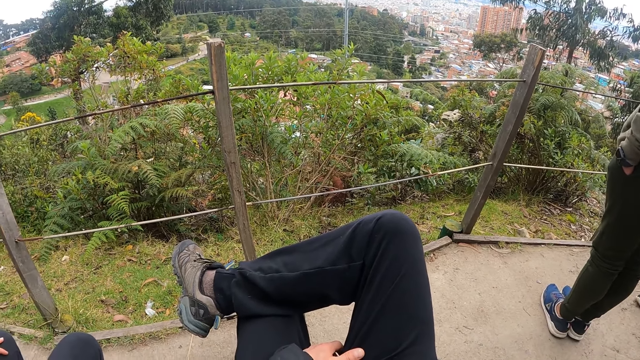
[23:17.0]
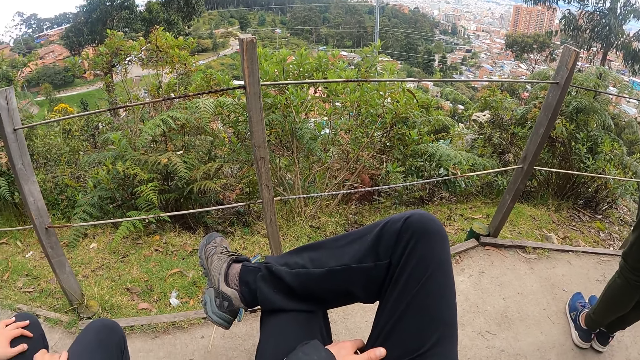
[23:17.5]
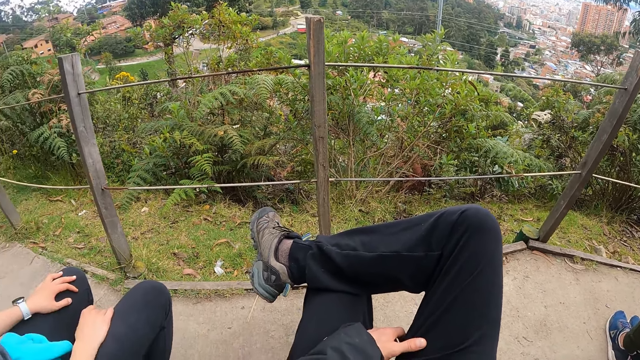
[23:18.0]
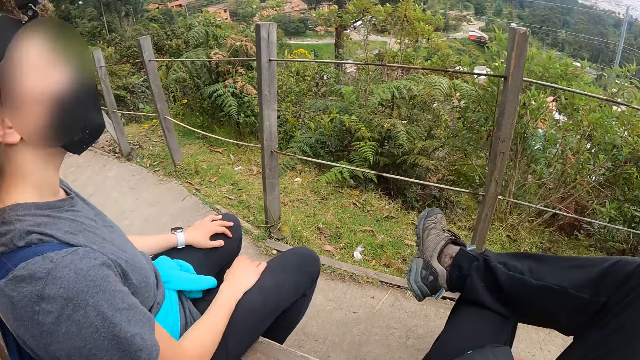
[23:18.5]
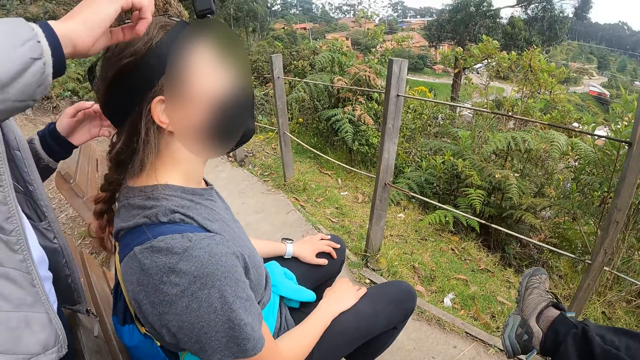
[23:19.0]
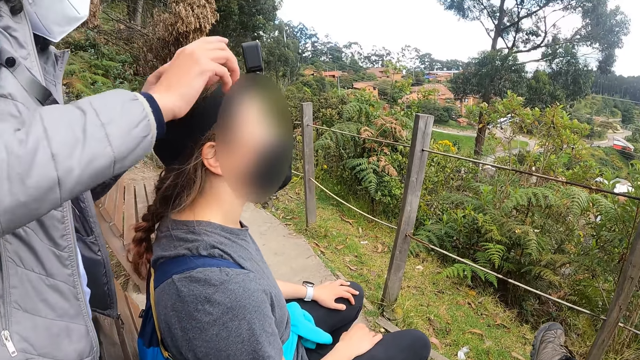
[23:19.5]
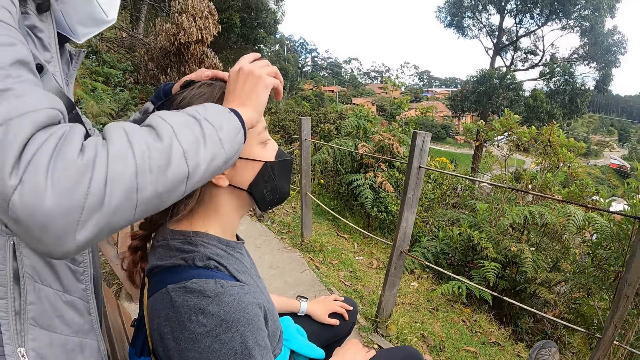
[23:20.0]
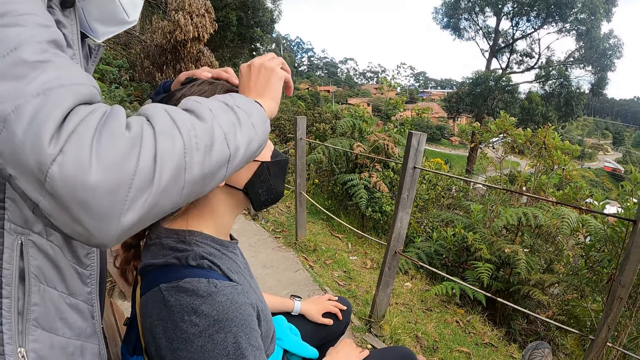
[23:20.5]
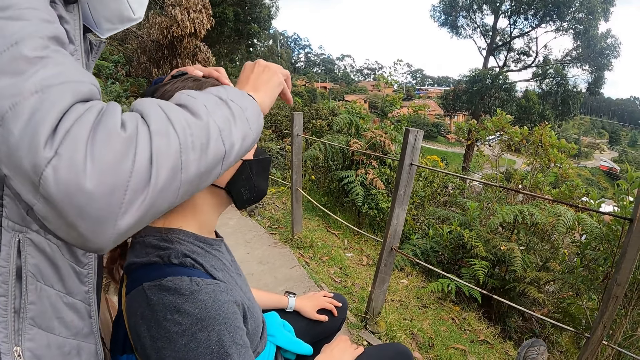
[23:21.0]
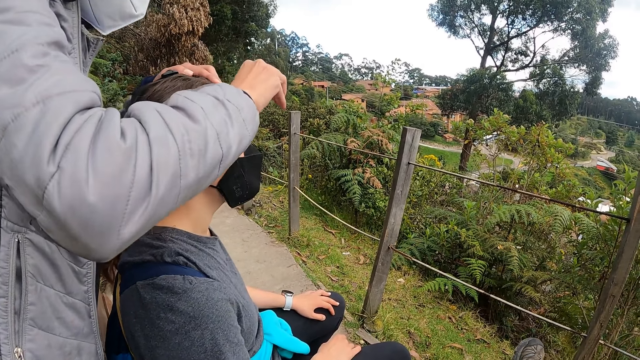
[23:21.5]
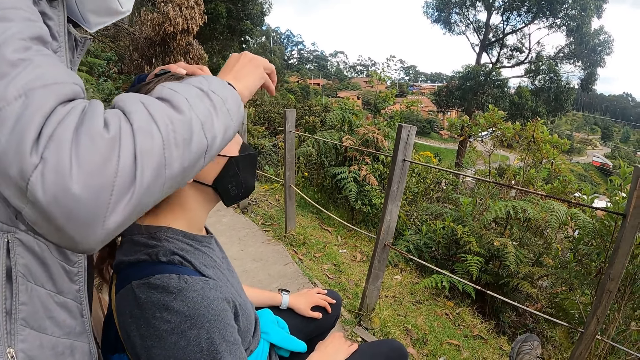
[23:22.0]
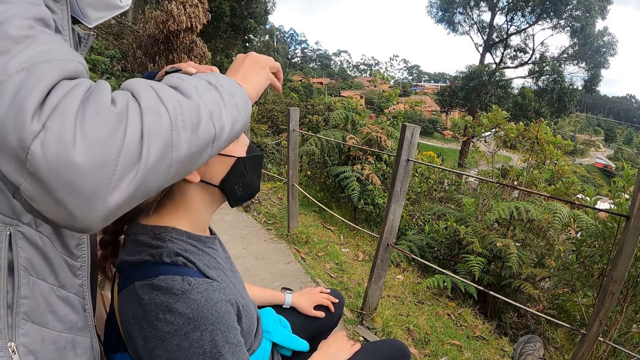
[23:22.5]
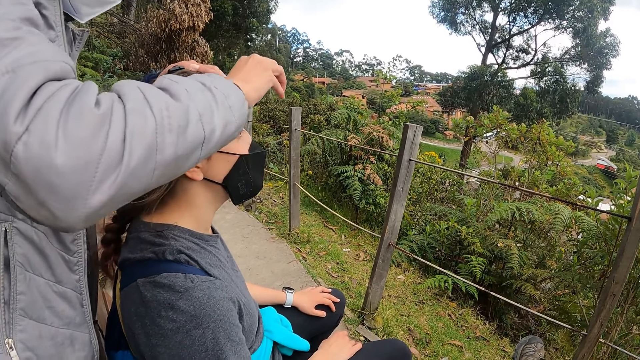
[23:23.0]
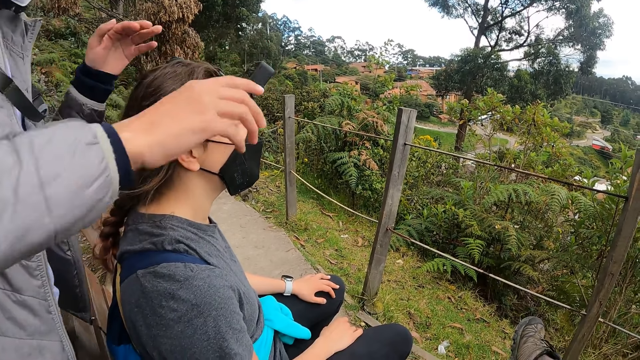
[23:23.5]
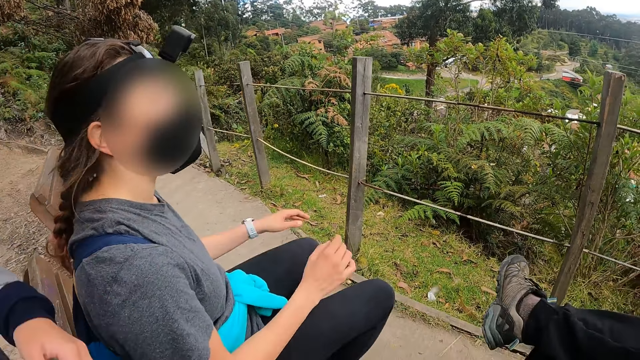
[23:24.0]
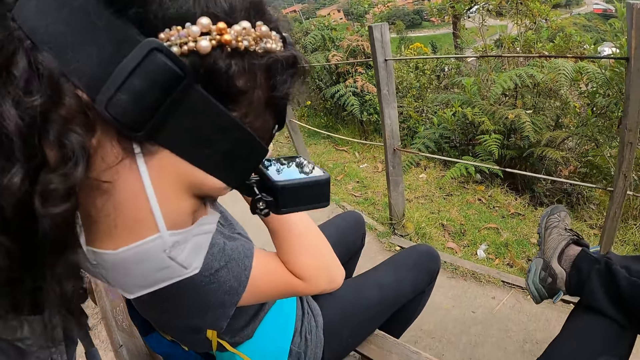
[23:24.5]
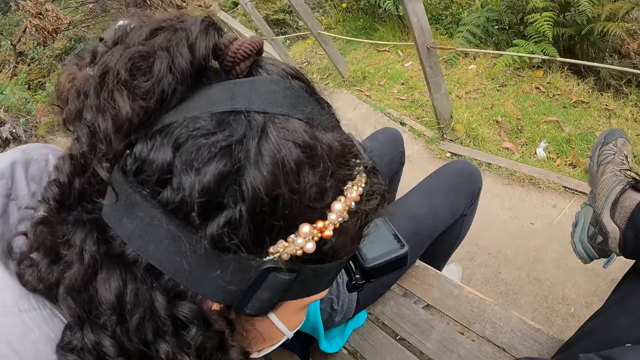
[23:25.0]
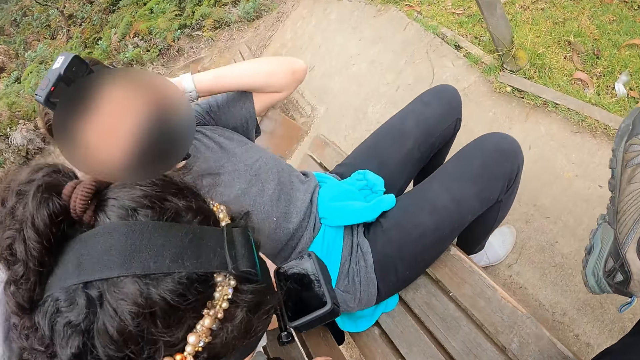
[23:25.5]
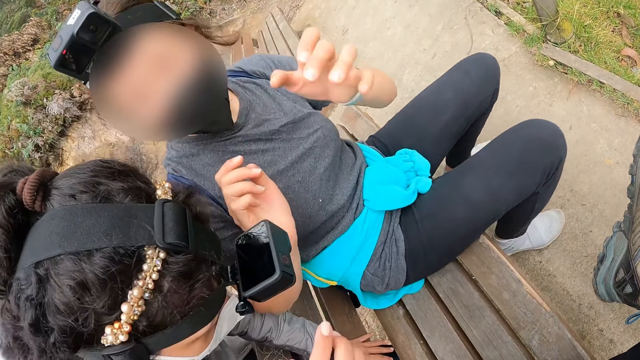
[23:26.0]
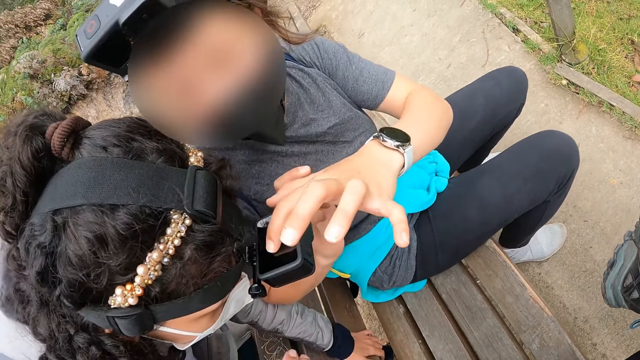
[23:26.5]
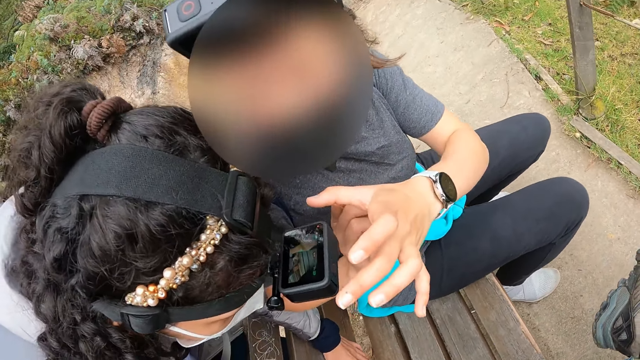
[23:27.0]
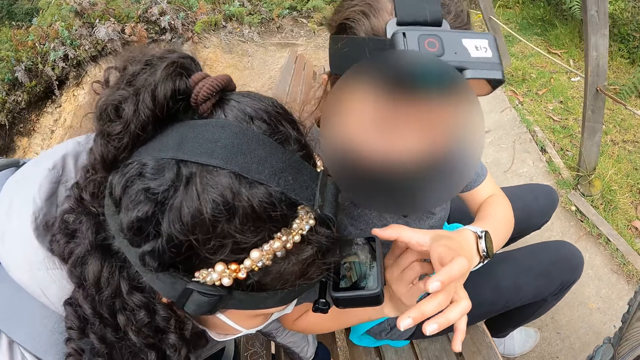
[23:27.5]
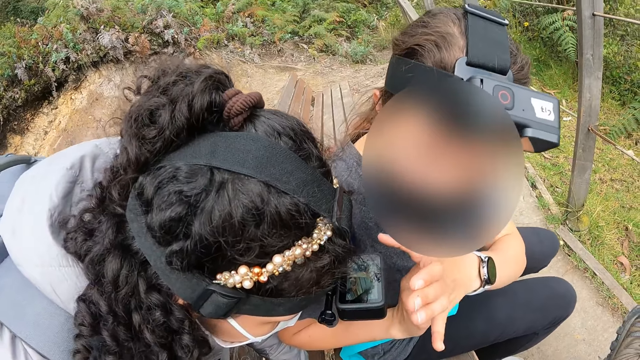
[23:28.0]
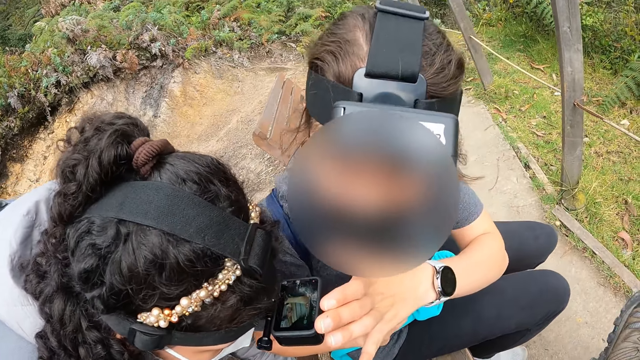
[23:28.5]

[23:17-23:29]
A woman puts a camera on the head of another woman with both hands. The first woman adjusts the camera. The first woman squats. The other woman adjusts the camera on her head with both hands. The other woman presses the camera screen on the head of the first woman.

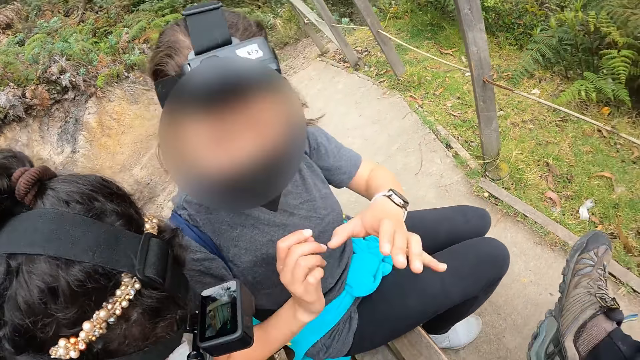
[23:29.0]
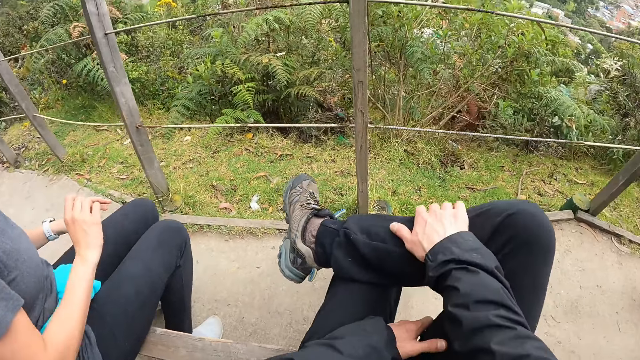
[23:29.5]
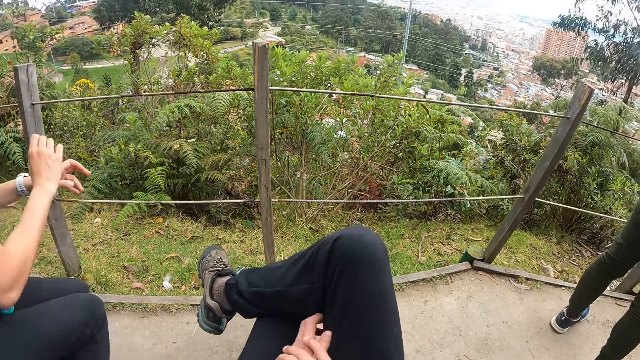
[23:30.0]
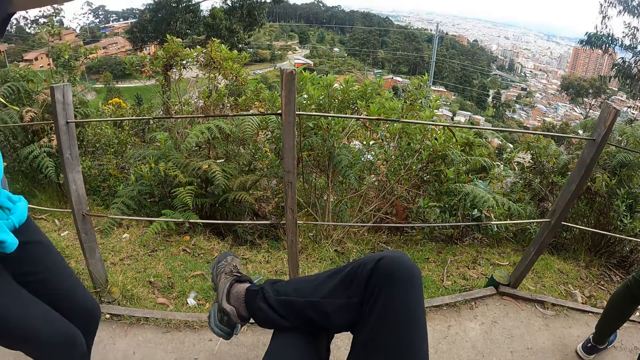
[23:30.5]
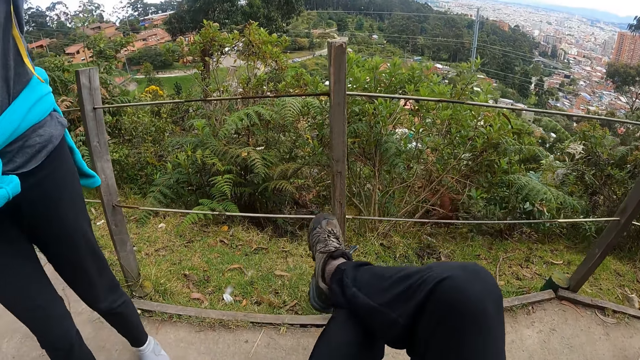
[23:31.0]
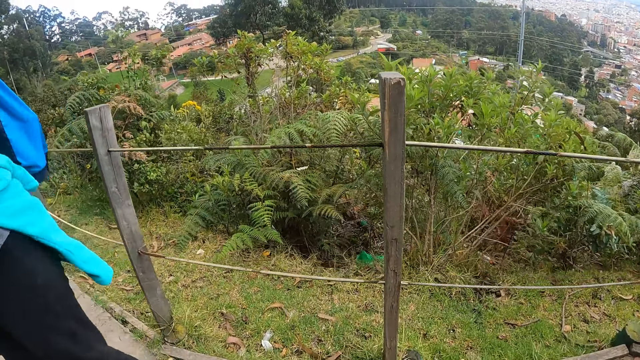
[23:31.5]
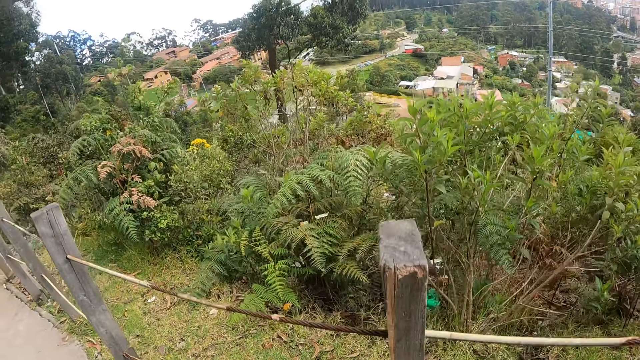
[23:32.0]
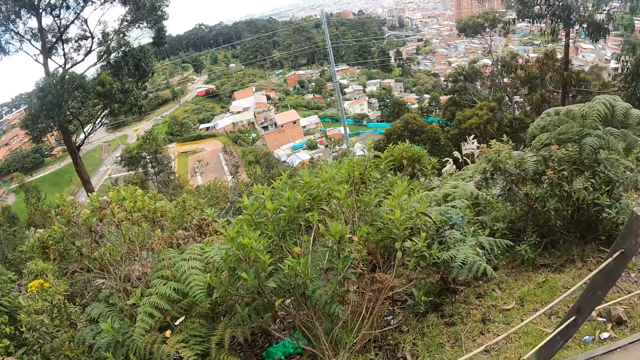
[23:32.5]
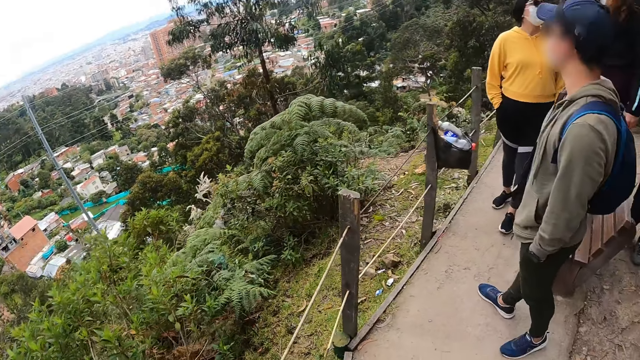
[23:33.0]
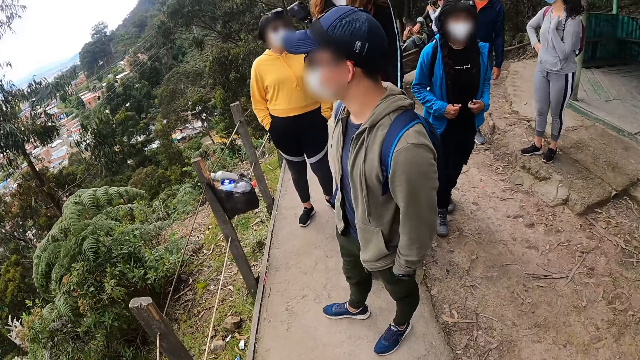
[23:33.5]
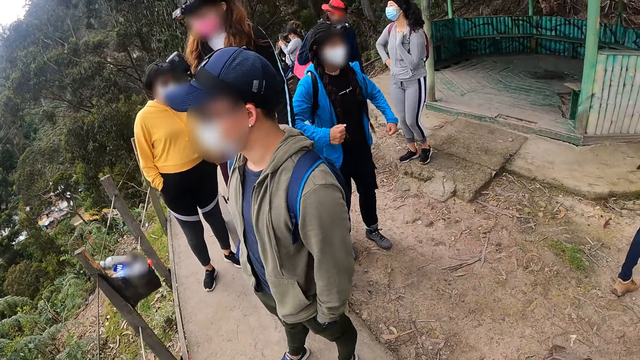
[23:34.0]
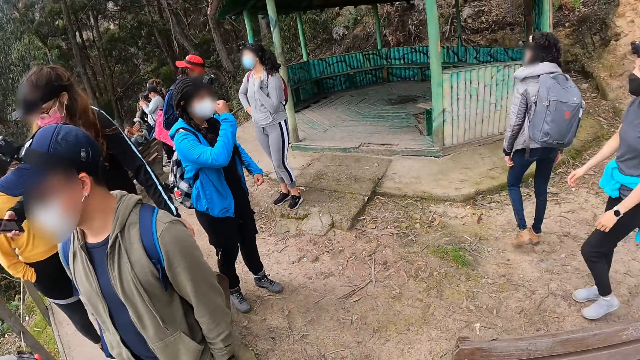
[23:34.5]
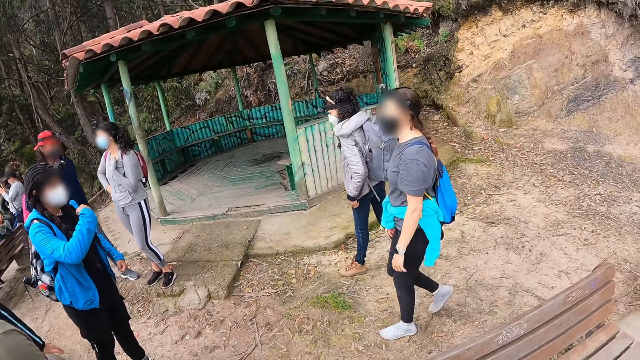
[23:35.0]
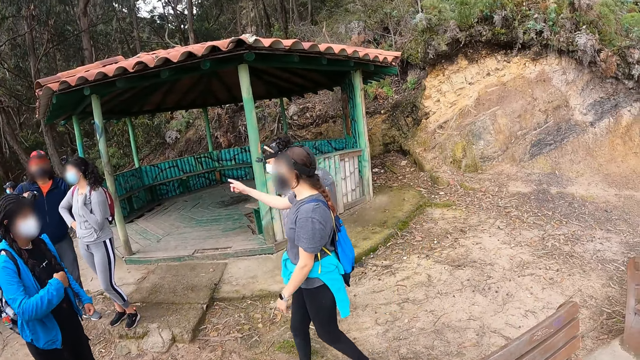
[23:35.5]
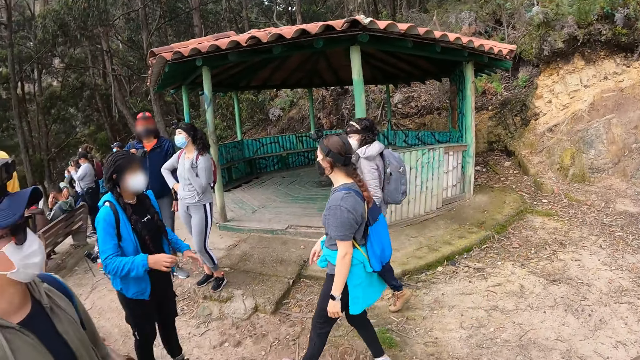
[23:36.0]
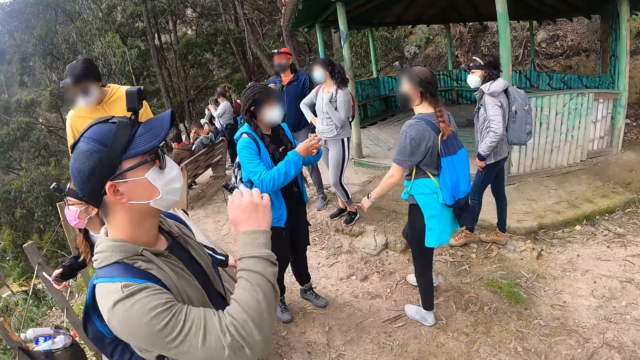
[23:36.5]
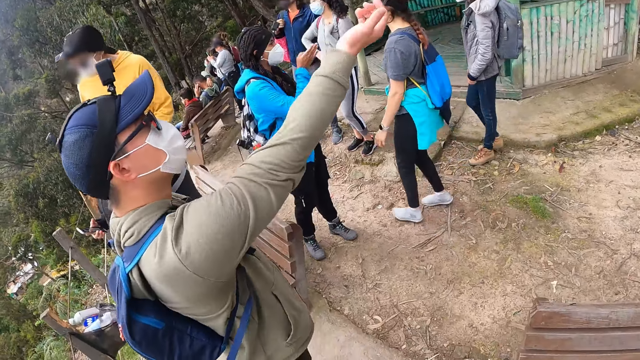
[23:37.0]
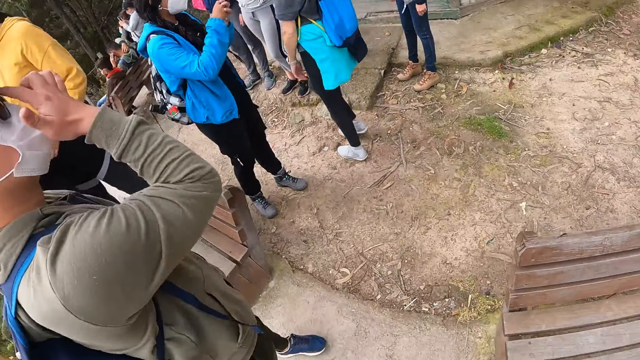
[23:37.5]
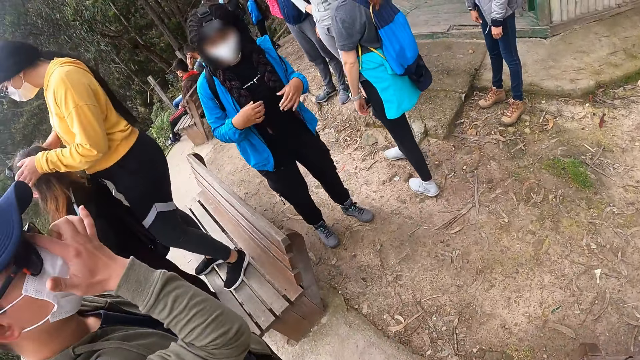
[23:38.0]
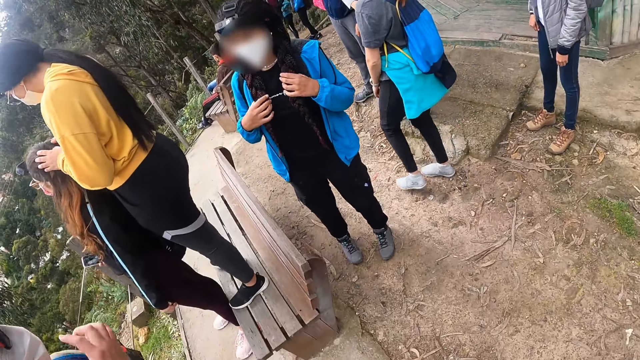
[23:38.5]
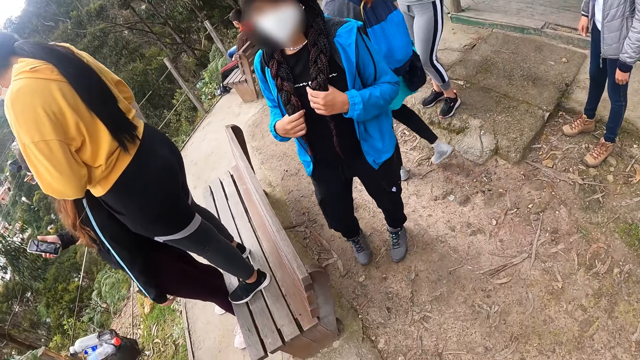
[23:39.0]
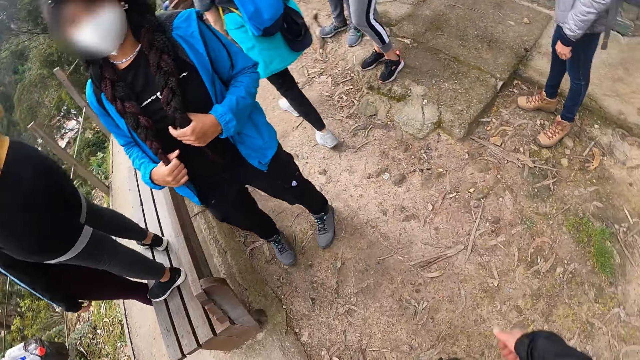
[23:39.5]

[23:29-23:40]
A woman operates a camera. The woman stands up from a bench. The camera wearer removes a leg on top of the other. They stand up. Another woman holds braids with hands and moves a hand. The first woman points a finger. The other woman moves hands. A man stretches a hand and touches spectacles. The other woman holds braids with hands.
